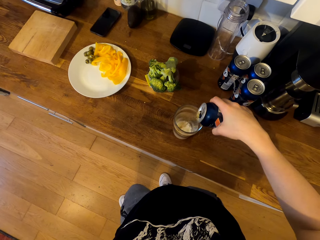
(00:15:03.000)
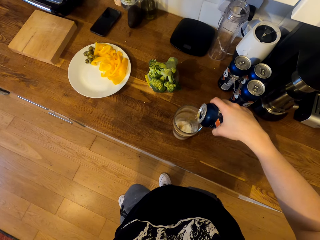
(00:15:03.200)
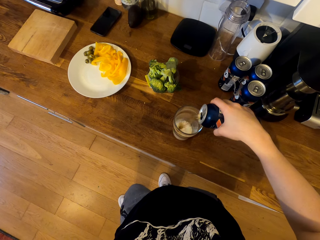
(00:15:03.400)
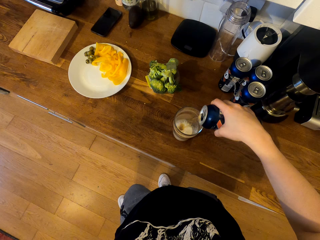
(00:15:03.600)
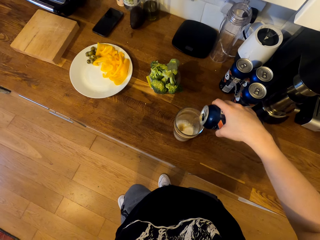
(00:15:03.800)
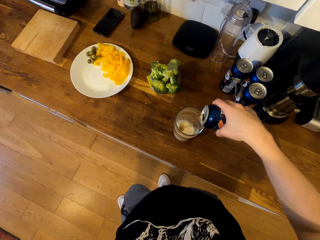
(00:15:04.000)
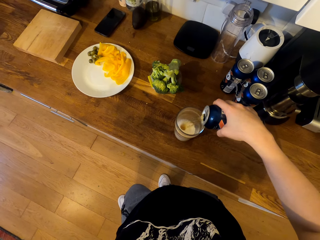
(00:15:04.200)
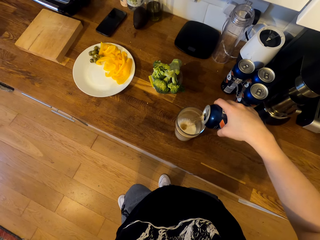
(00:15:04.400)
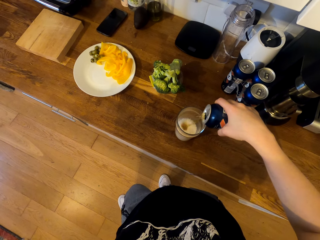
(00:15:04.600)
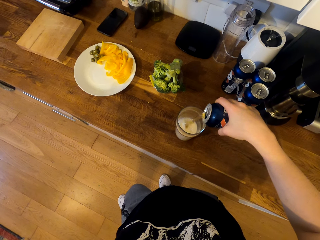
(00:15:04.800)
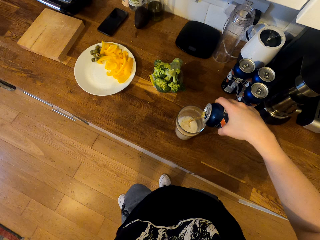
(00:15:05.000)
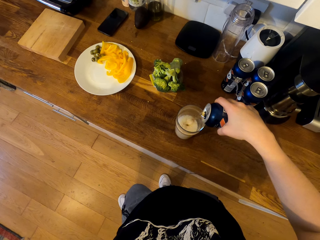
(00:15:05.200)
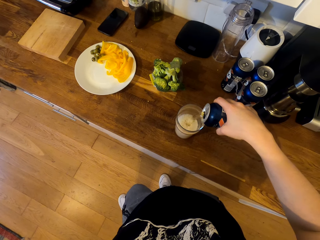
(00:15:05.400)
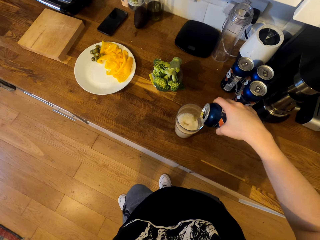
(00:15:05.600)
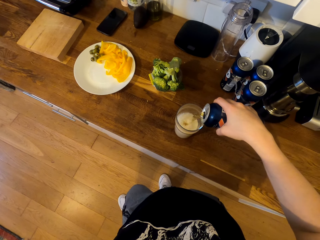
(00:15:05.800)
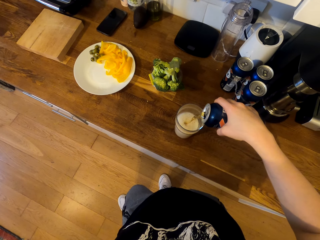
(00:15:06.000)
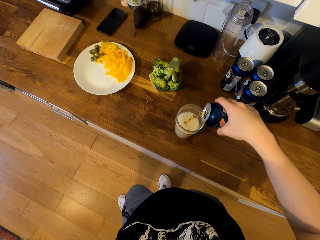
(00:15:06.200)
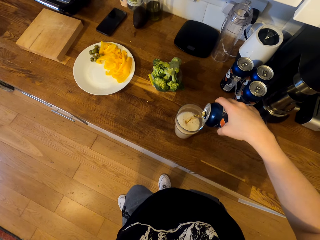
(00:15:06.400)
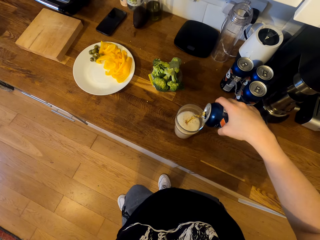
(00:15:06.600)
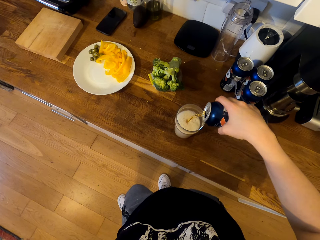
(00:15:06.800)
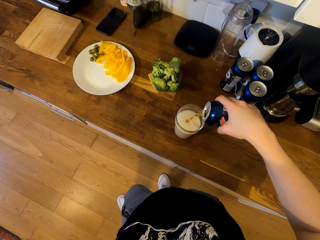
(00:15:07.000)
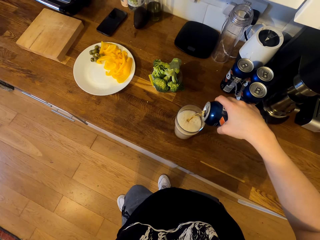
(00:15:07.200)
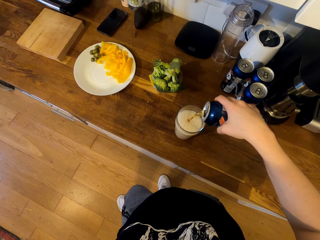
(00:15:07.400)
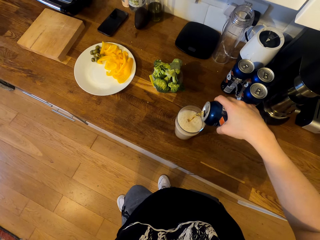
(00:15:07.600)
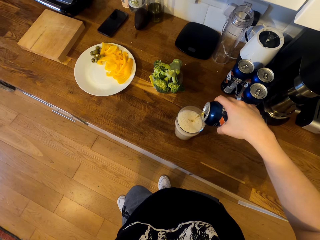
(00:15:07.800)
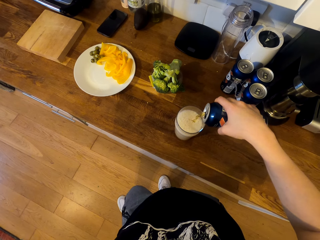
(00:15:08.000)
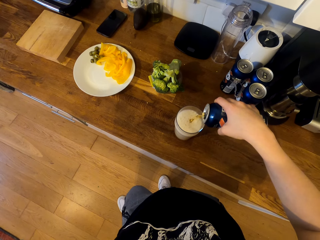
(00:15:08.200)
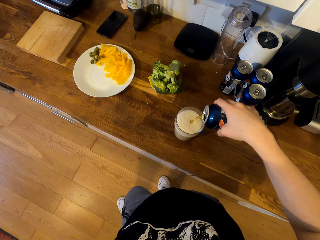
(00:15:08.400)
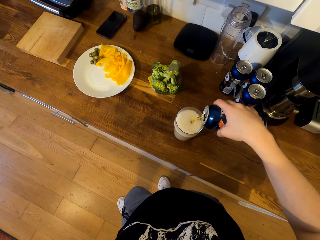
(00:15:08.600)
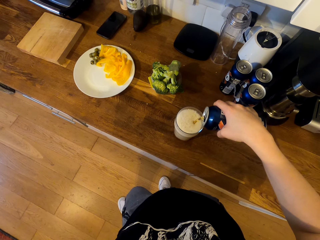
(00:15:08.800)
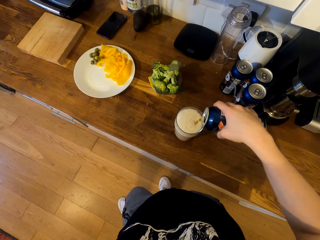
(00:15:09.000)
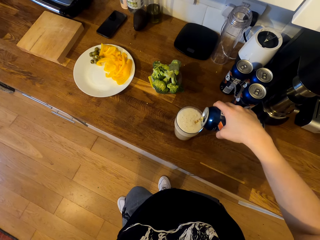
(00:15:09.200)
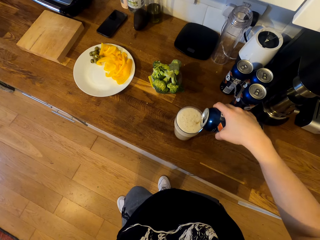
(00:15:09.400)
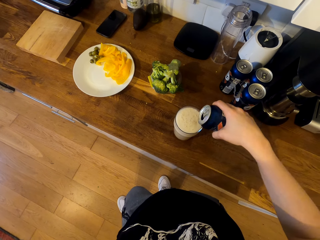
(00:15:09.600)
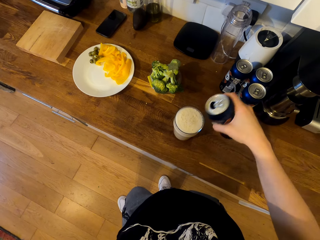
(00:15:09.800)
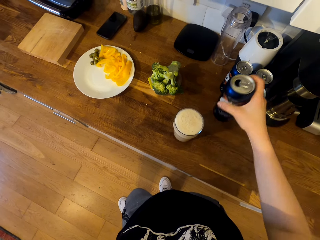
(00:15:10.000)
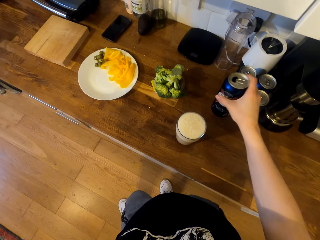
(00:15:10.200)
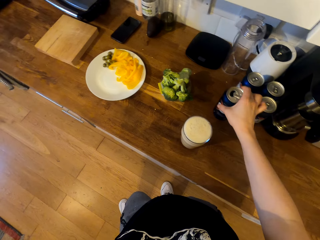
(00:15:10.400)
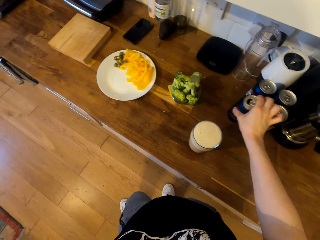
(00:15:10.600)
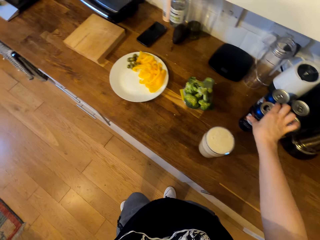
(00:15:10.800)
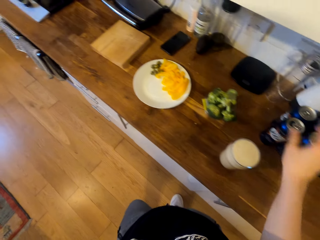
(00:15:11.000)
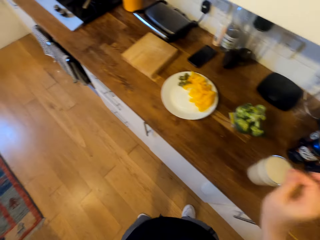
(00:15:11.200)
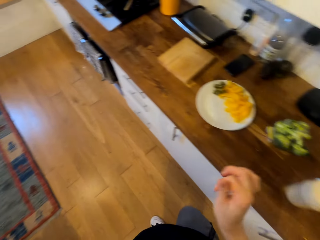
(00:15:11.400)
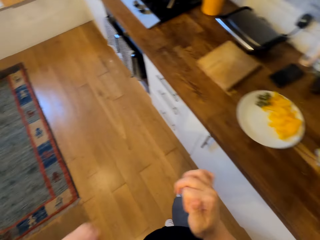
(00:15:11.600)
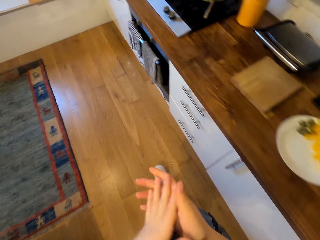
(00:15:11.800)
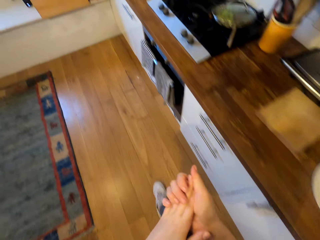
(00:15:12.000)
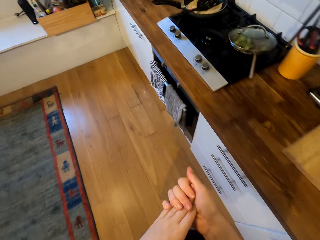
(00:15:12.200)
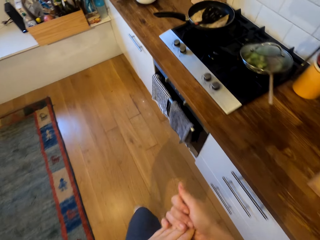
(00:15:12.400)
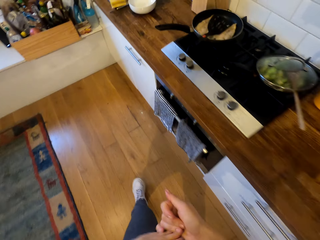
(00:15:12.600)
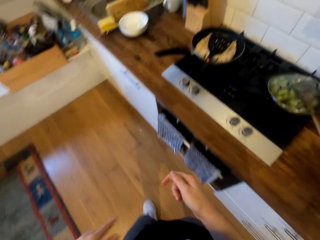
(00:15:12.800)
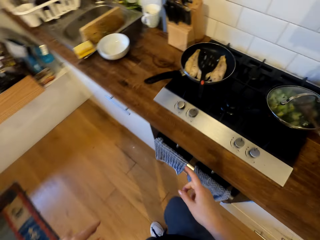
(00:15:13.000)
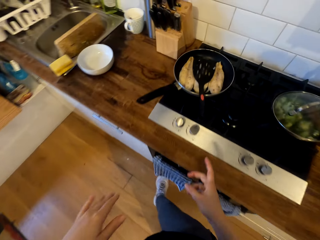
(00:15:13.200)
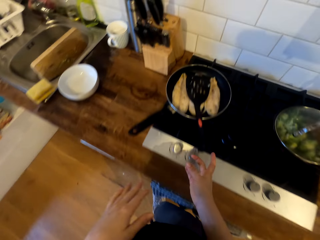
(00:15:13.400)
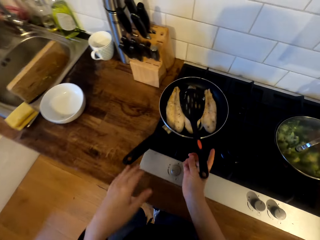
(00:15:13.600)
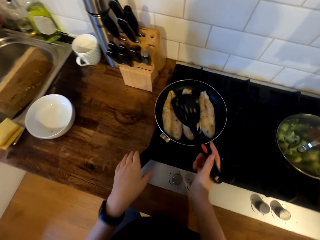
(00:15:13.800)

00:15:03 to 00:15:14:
The camera wearer drops the bottle can. They place the can on the cabinet top. They walk in the kitchen.

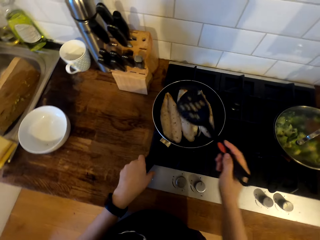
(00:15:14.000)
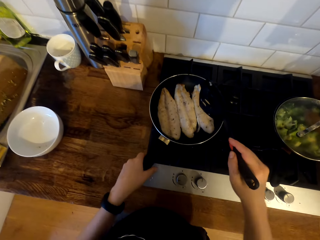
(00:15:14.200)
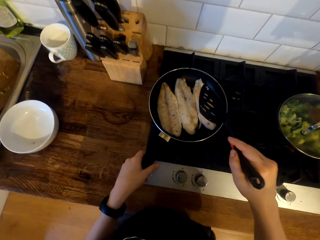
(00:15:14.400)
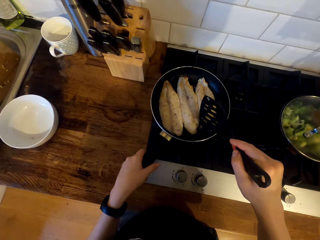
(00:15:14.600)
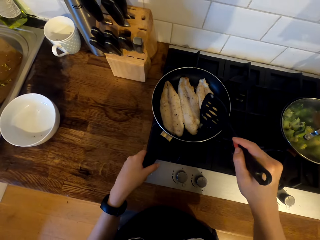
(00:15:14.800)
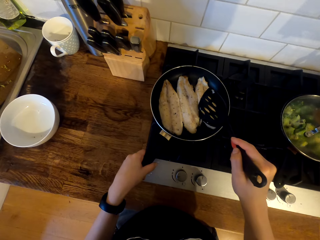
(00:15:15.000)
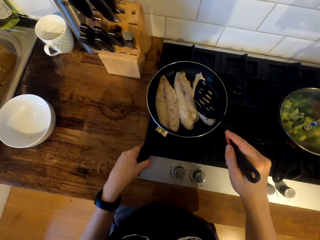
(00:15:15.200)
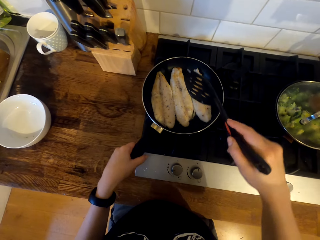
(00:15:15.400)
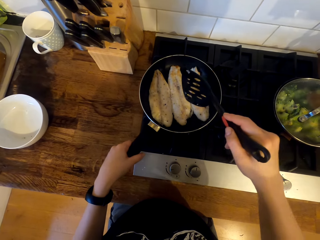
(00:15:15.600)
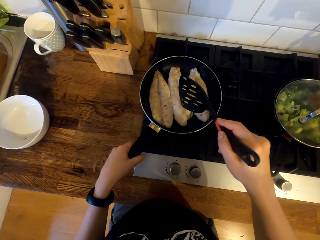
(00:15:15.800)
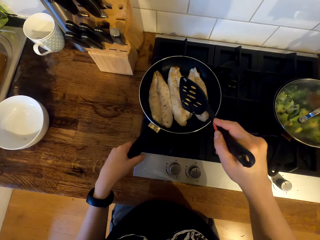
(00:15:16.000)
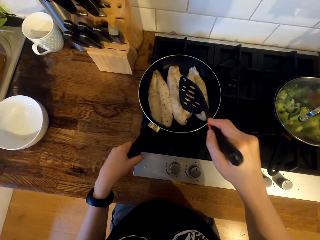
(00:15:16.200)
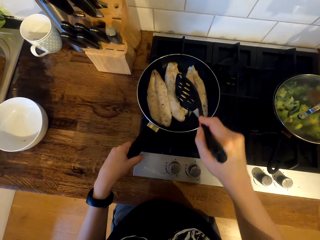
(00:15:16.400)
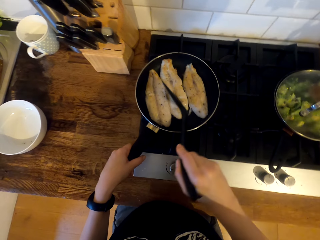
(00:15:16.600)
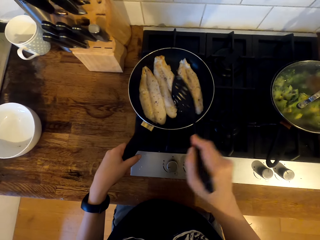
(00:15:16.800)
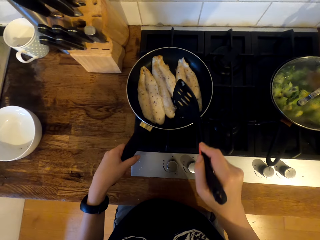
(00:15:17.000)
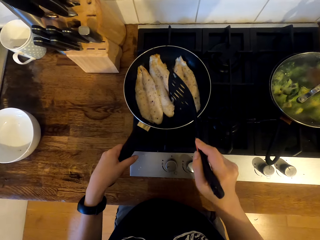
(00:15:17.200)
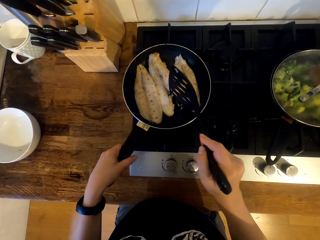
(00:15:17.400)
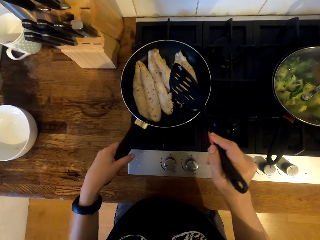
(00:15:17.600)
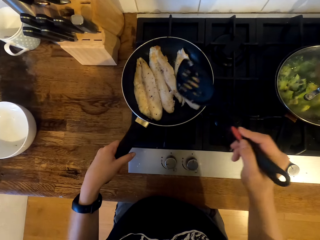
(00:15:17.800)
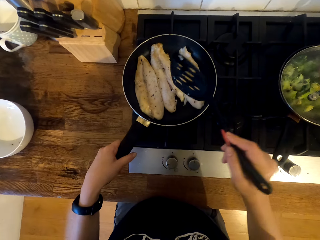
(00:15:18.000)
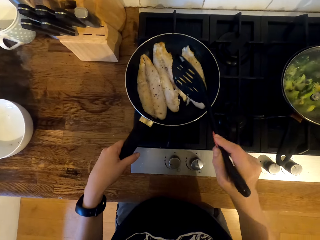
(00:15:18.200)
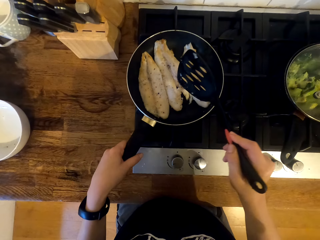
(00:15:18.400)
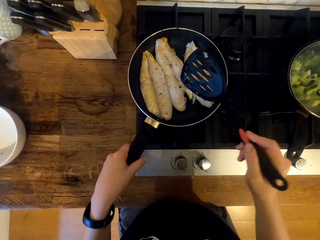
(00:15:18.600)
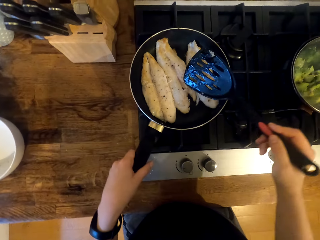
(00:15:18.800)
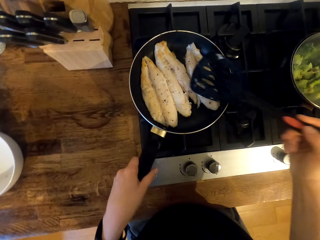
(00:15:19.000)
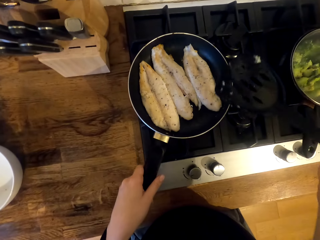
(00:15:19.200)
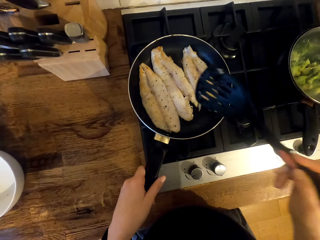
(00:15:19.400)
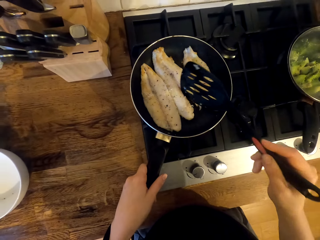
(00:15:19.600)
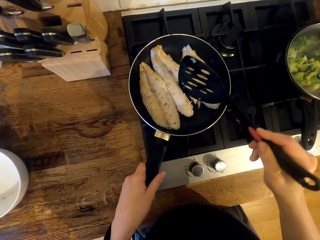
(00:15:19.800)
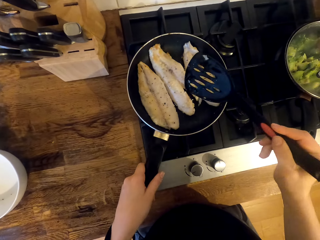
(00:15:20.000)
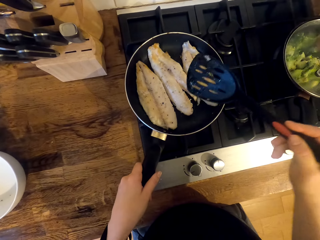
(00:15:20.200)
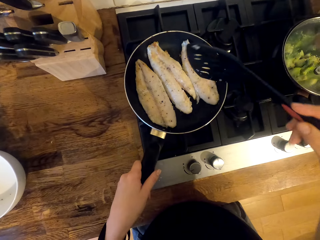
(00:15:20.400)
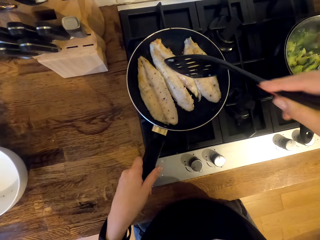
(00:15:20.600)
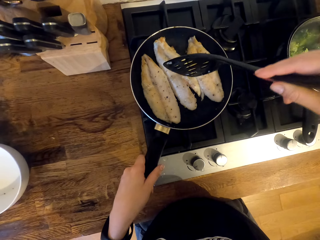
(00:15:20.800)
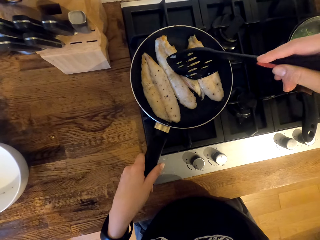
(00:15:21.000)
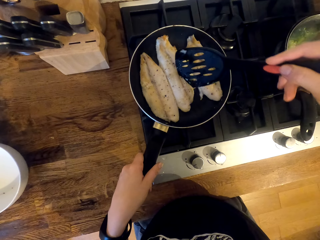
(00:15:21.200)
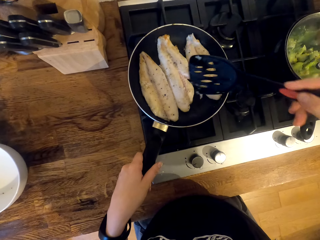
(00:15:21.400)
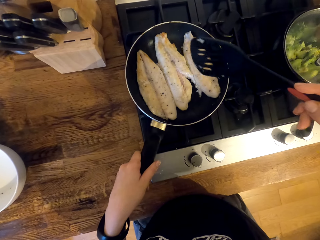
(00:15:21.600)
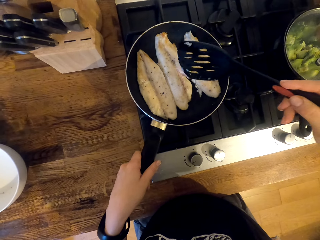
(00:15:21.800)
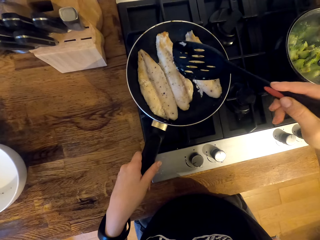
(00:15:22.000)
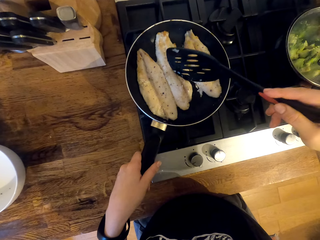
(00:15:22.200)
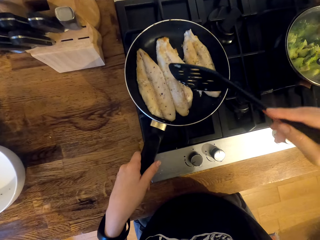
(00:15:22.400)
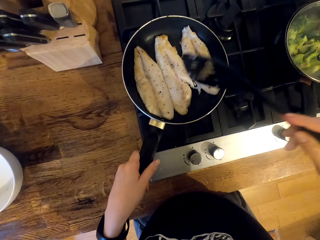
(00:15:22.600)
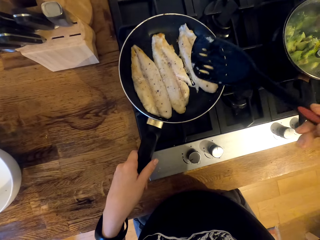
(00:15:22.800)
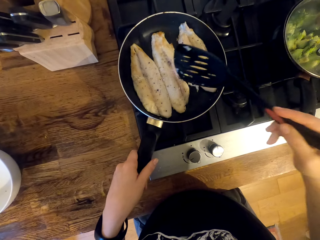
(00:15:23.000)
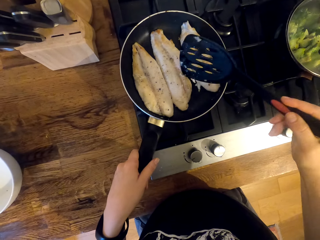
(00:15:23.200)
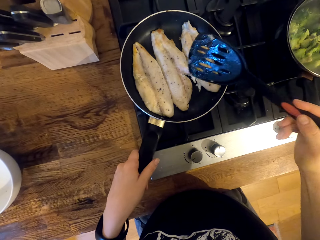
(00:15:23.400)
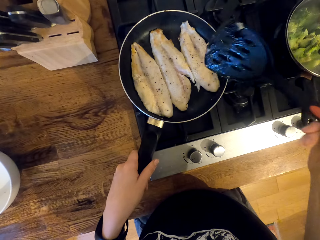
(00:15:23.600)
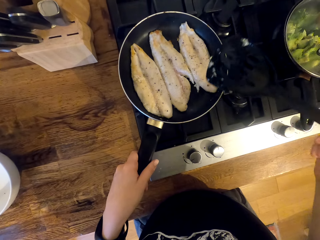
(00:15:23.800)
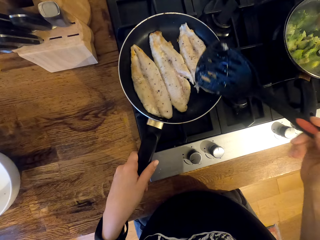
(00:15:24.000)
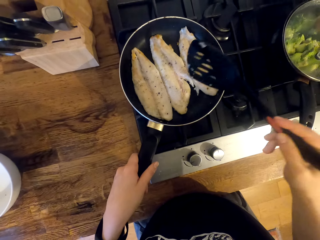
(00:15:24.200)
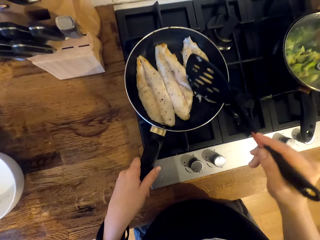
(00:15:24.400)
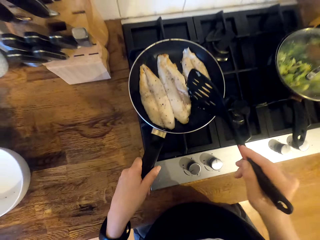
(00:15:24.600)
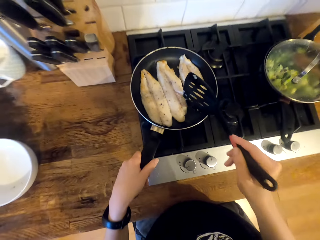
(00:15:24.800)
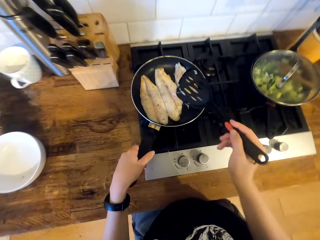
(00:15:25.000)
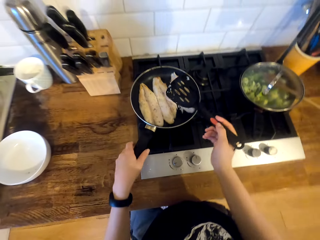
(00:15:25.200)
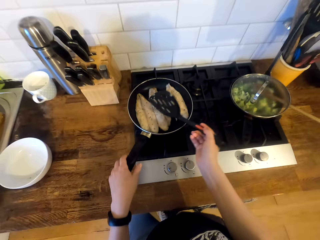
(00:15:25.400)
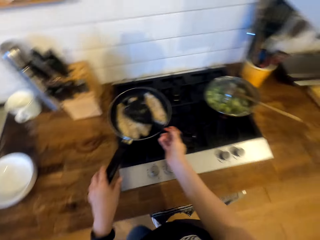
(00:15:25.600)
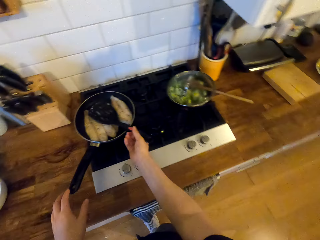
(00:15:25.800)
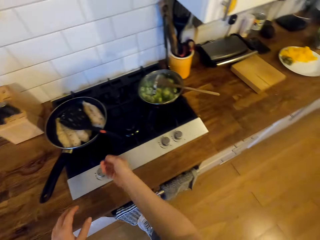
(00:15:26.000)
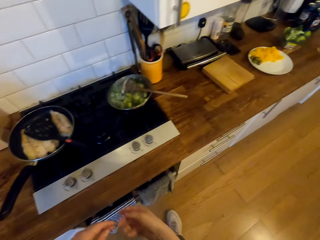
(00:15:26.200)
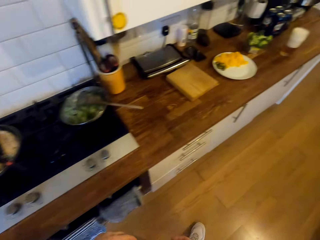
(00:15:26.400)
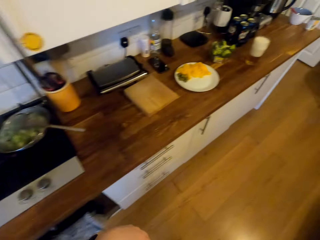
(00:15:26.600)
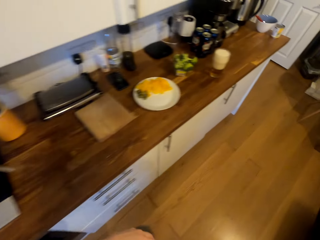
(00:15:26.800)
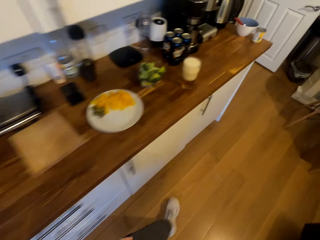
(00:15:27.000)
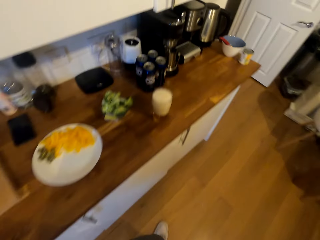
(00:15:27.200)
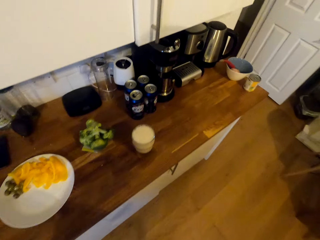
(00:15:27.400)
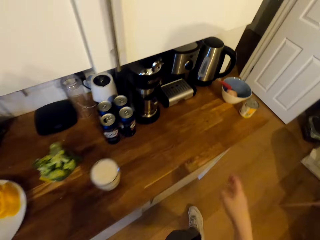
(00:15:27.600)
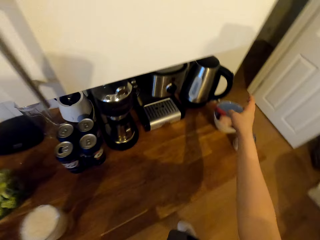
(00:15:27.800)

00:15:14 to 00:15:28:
The camera wearer picks up the turner spatula or slotted spatula. They move the slotted spatula in between the fish fillet. They cut the fish fillet with the slotted spatula. They place the turner spatula in the frying pan on the fish fillet. They walk in the kitchen.
